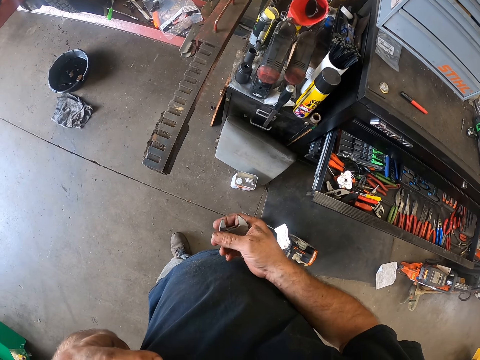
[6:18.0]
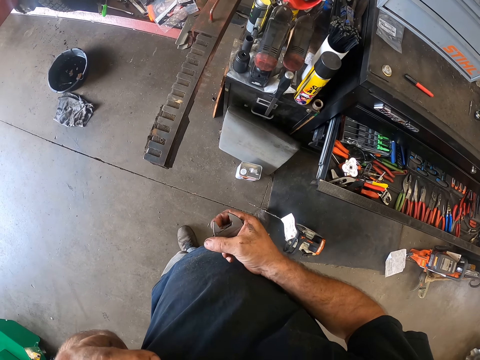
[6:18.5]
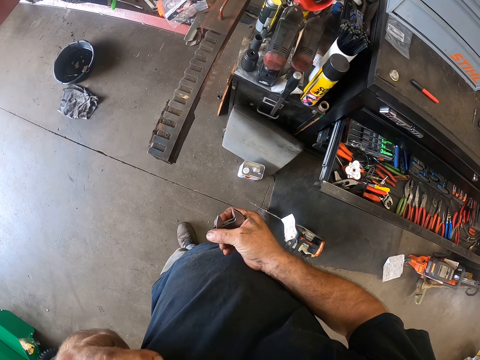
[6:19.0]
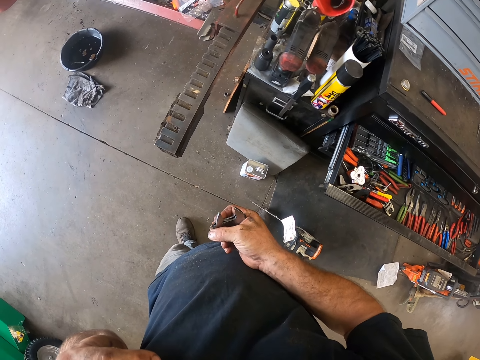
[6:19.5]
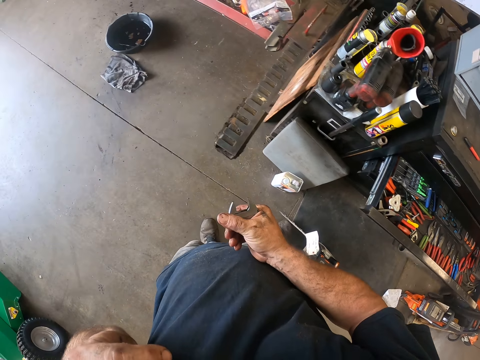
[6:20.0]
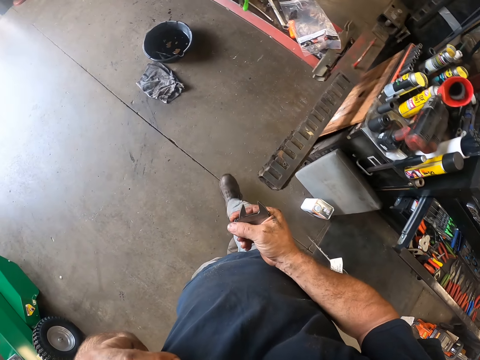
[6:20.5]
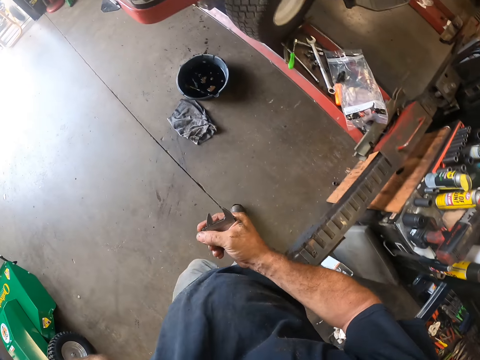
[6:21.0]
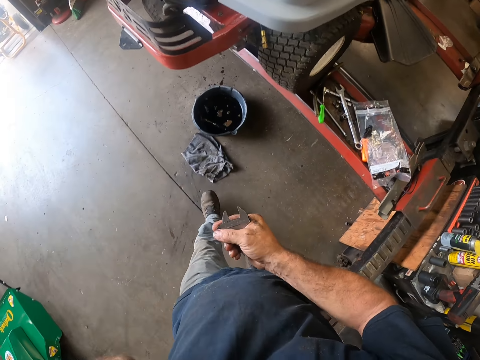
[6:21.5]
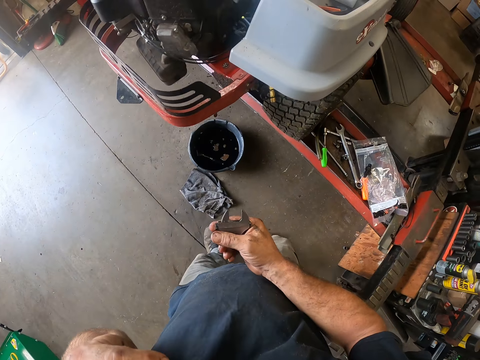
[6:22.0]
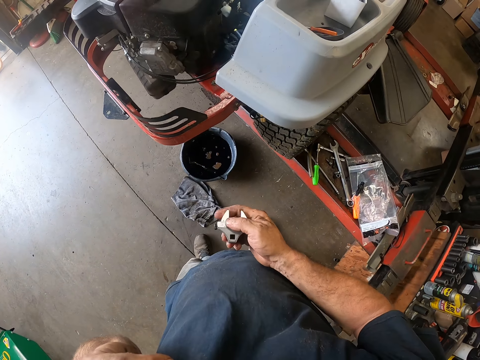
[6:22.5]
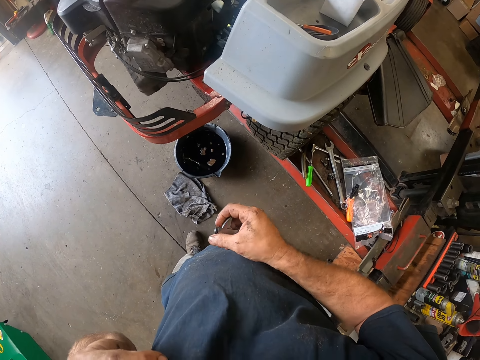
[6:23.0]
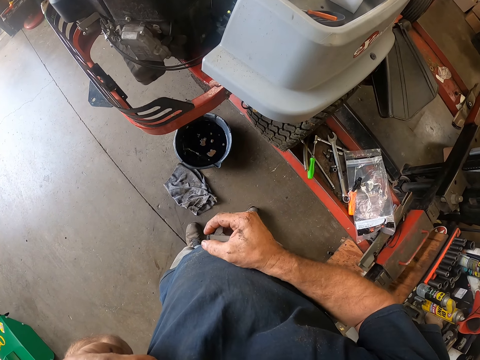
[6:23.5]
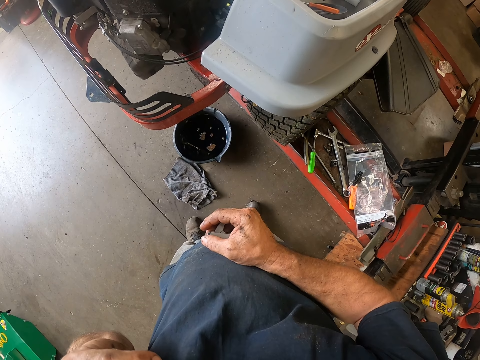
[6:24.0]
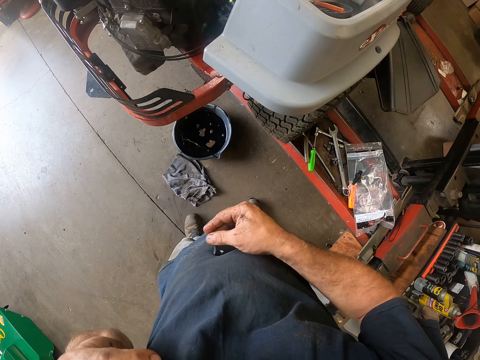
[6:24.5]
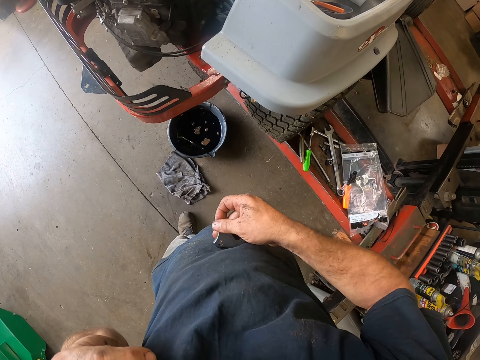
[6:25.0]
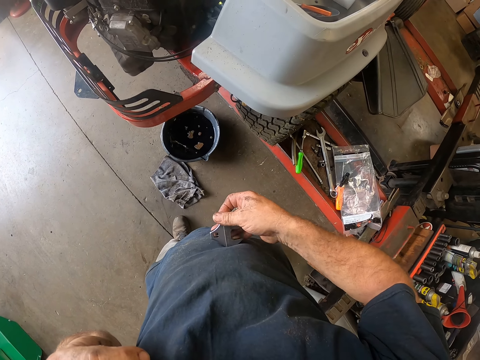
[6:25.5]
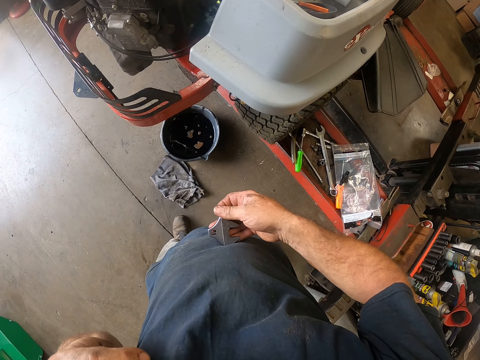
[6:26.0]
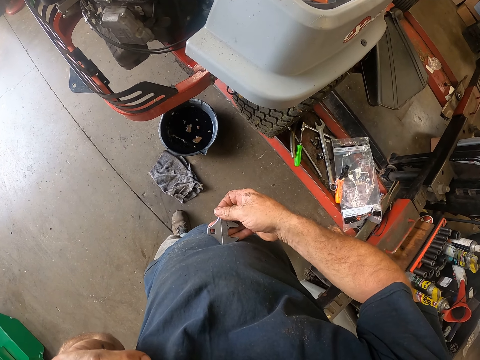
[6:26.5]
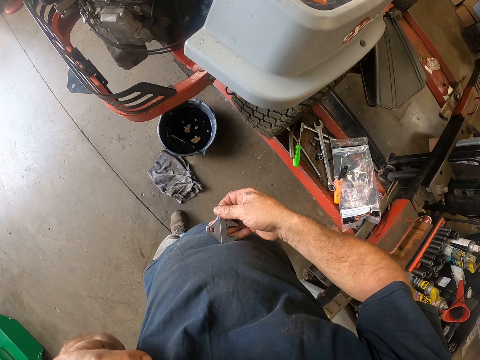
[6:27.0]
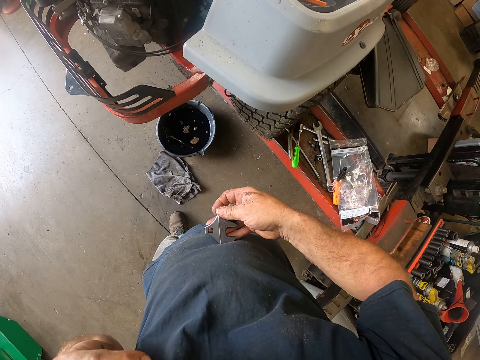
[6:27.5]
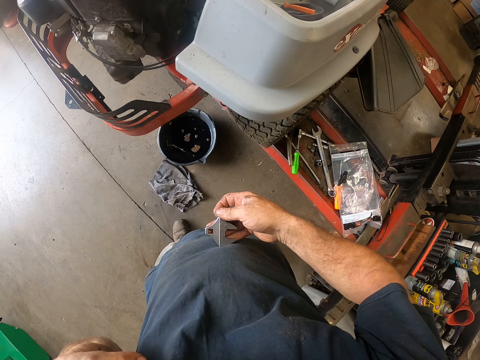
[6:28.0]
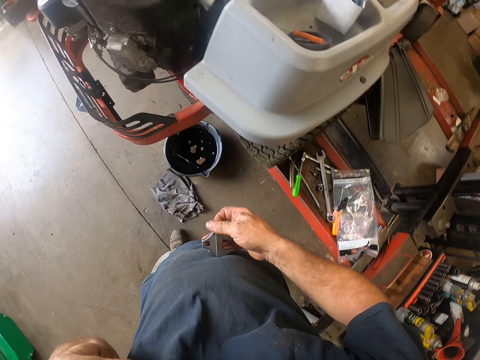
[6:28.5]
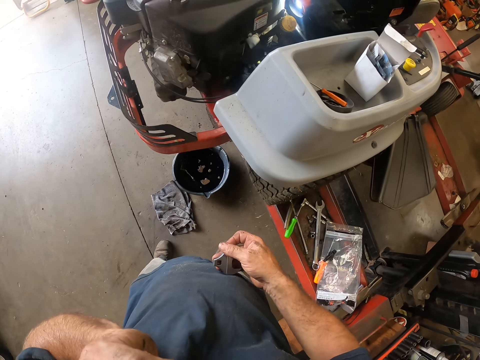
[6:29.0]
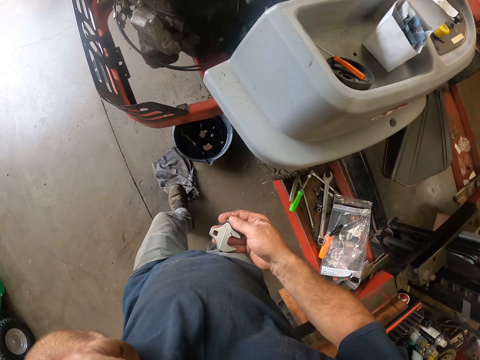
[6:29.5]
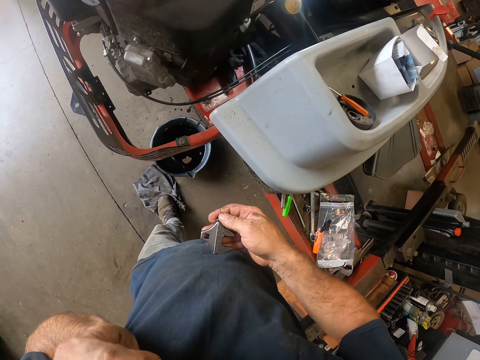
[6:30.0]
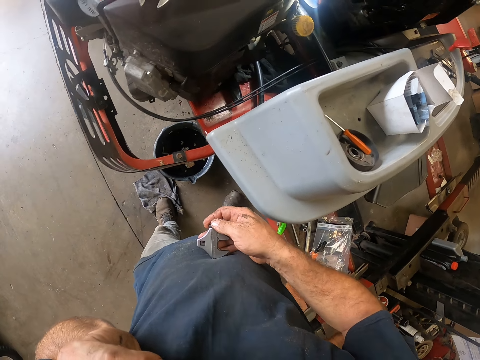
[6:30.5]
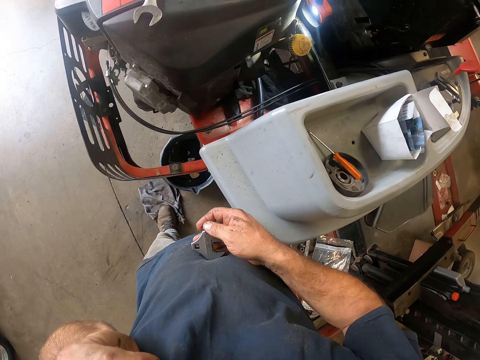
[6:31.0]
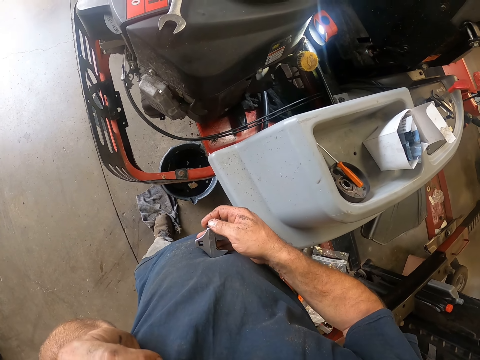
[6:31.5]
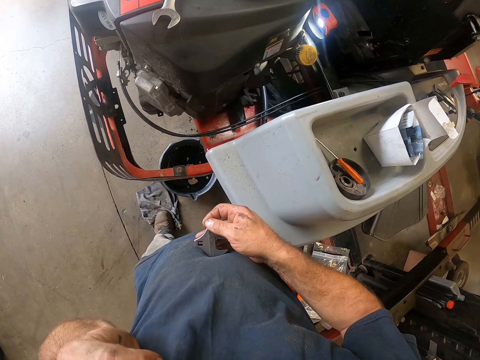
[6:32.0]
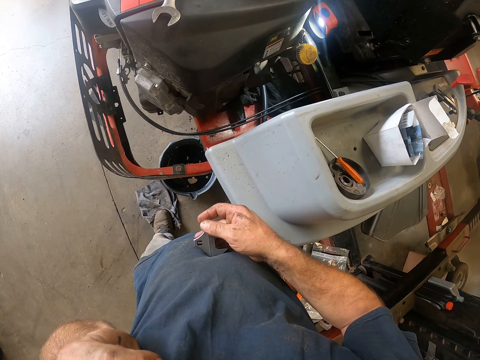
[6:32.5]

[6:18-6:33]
The camera wearer turns the spanner head on the hand. They adjust the lawn mower. They move closer to the lawn mower. They adjust the spanner head.

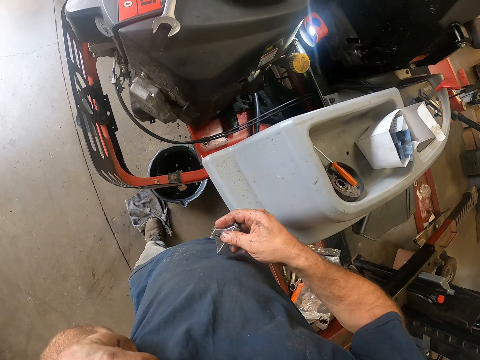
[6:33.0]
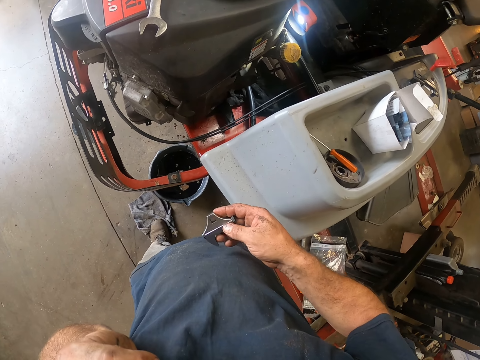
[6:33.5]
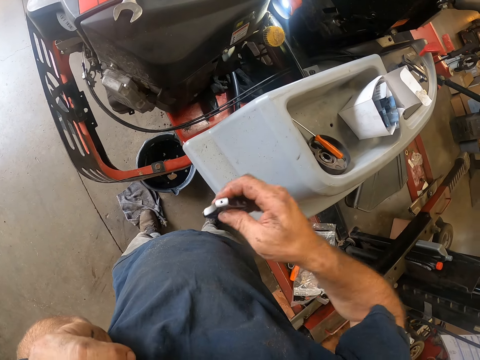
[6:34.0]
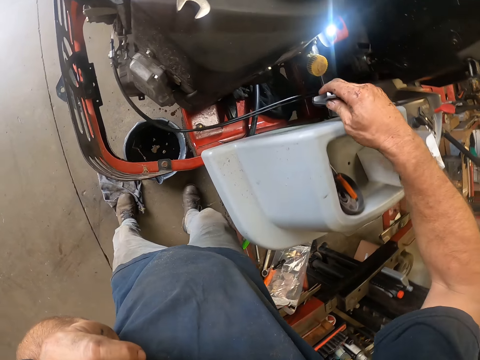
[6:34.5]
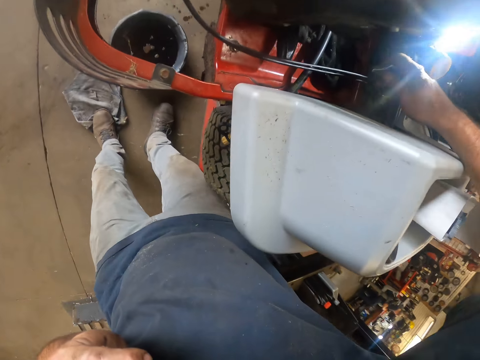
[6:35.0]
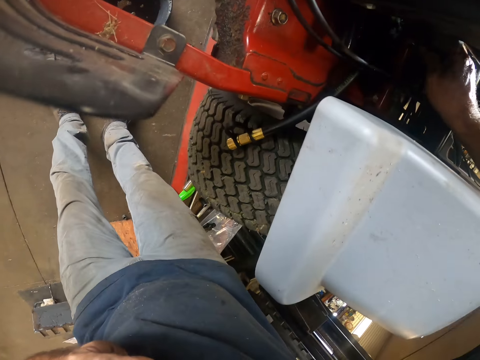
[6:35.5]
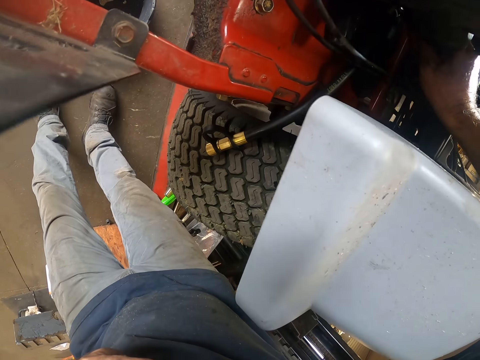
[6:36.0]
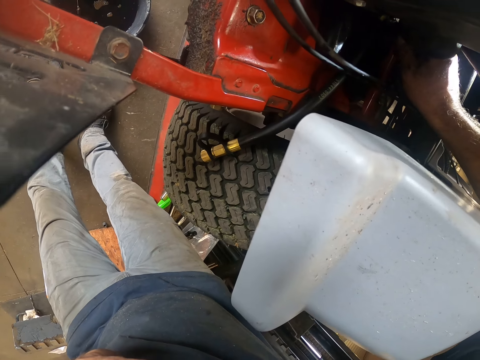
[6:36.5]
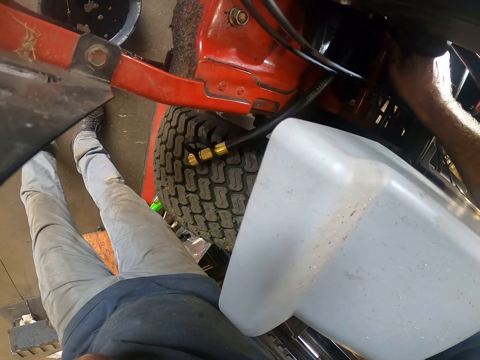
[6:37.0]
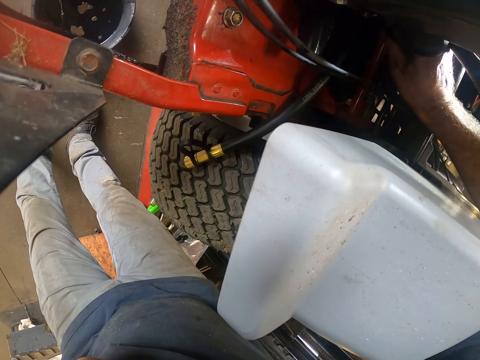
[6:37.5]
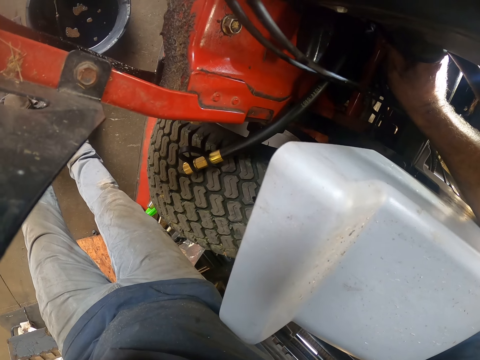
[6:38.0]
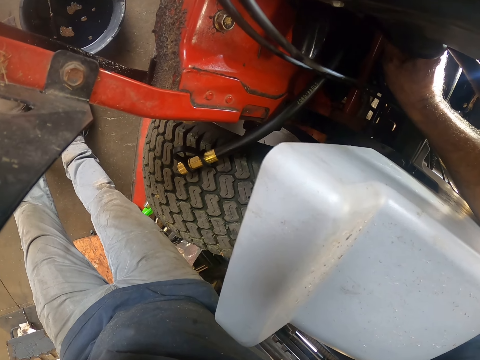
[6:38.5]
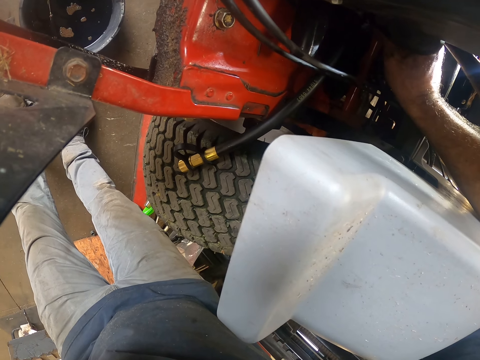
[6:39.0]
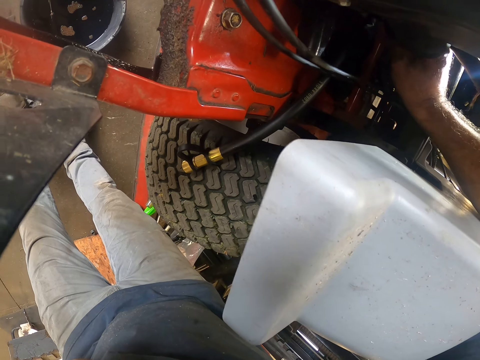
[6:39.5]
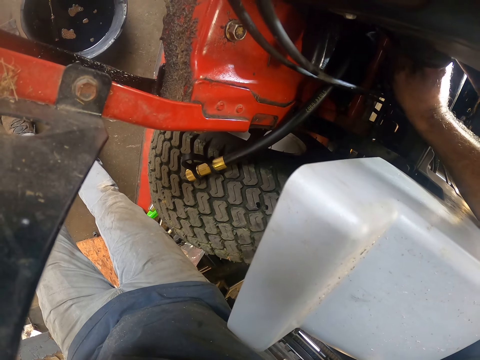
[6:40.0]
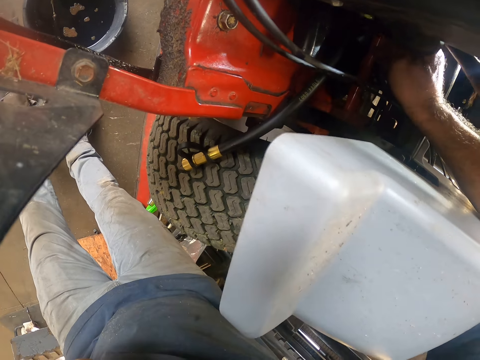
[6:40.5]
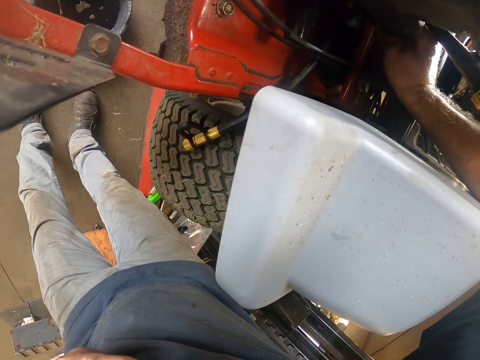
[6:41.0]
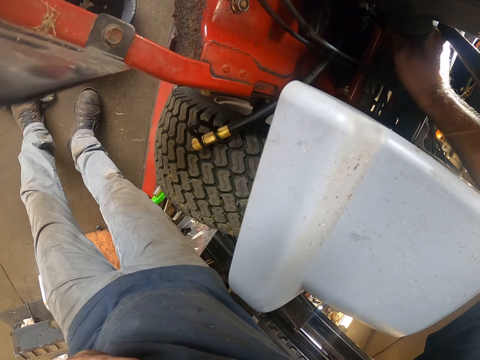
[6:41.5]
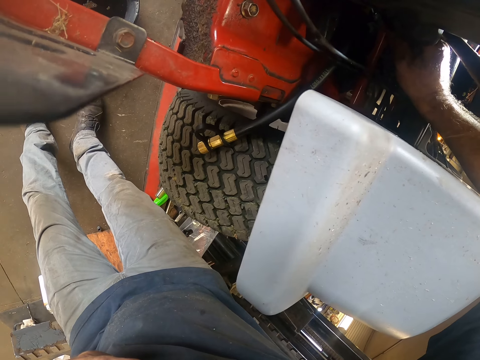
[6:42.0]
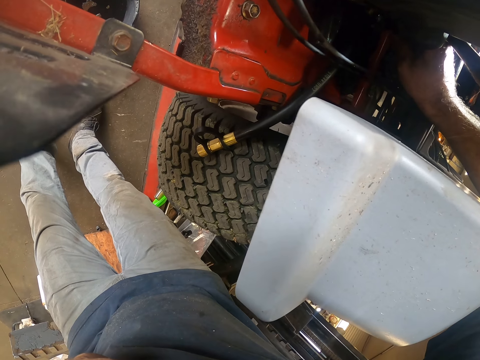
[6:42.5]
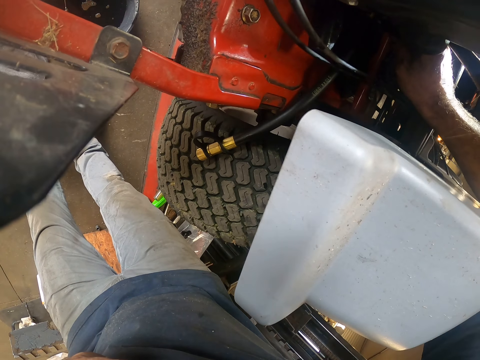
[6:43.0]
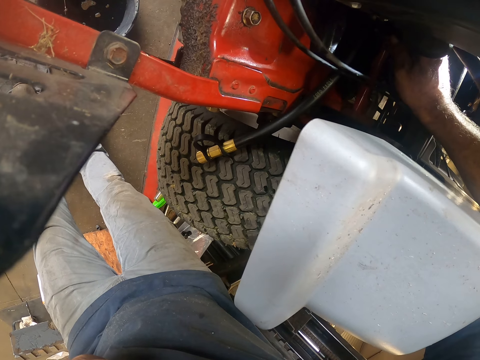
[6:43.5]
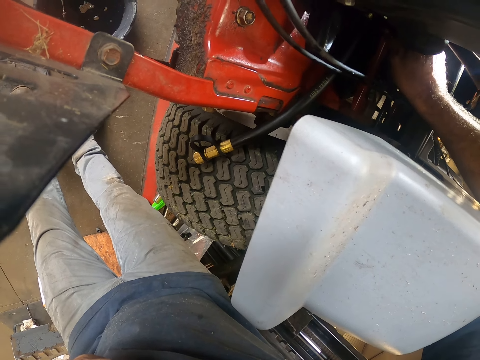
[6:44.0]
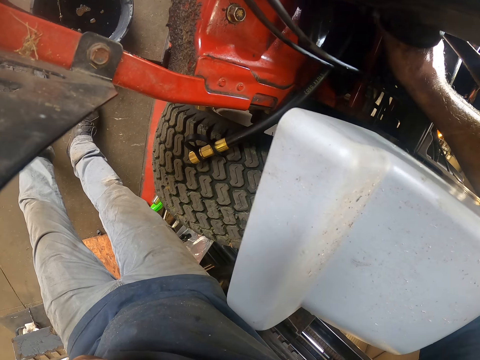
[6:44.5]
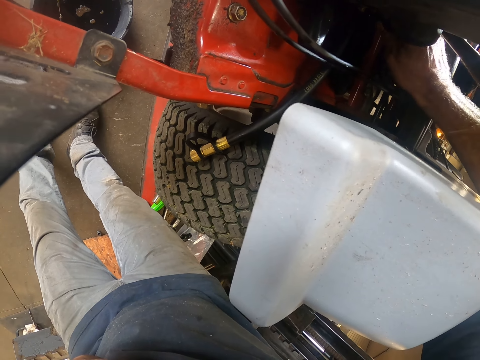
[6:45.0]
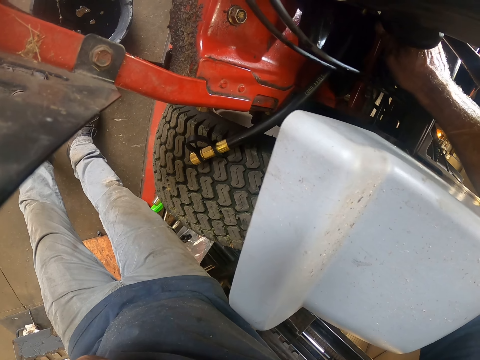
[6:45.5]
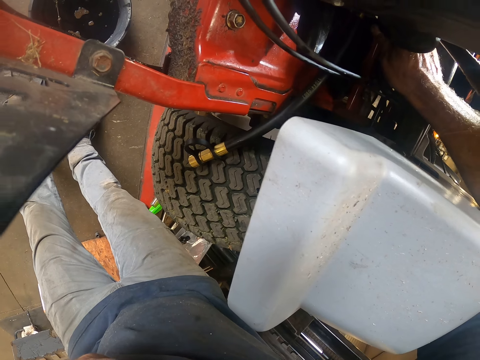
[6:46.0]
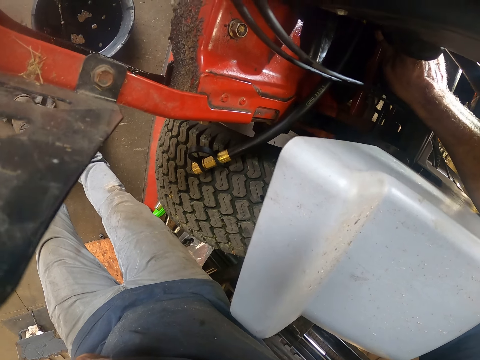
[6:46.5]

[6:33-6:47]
The camera wearer works on the lawn mower with the spanner in his right hand. He tightens the nut with the spanner head.
